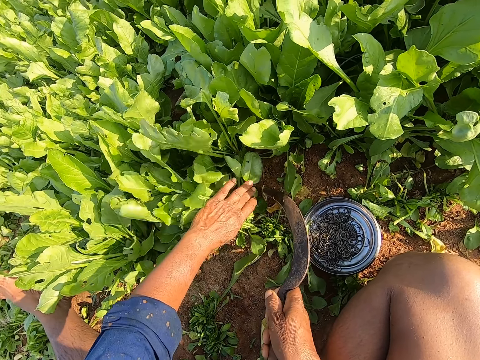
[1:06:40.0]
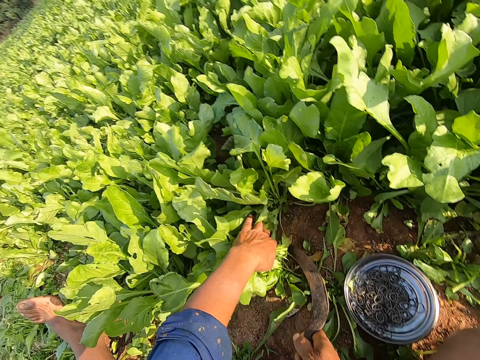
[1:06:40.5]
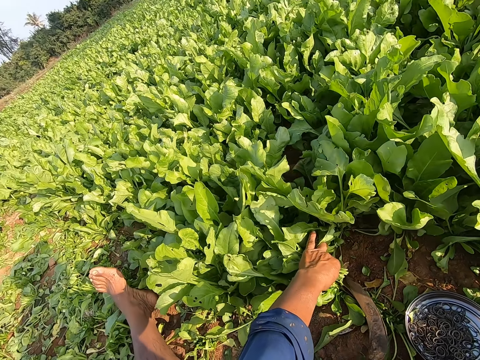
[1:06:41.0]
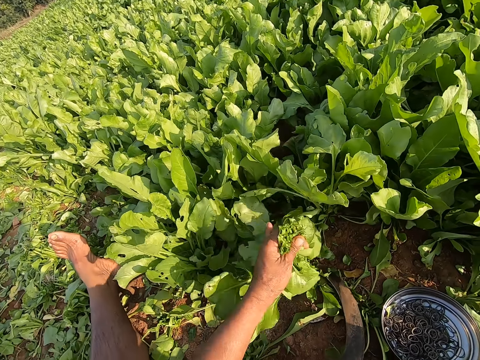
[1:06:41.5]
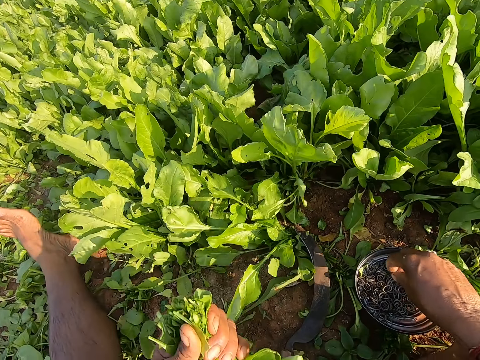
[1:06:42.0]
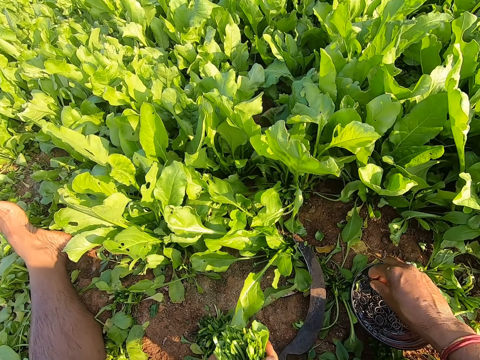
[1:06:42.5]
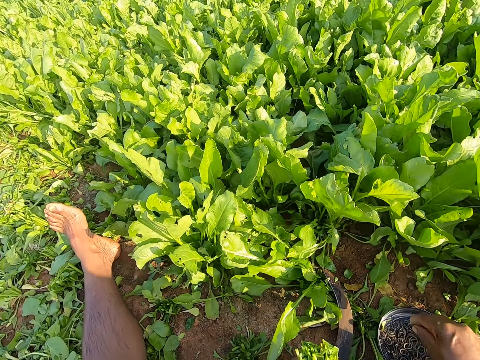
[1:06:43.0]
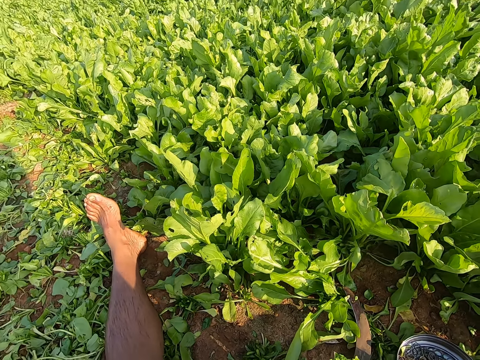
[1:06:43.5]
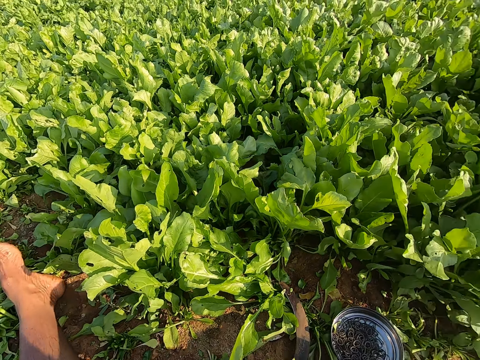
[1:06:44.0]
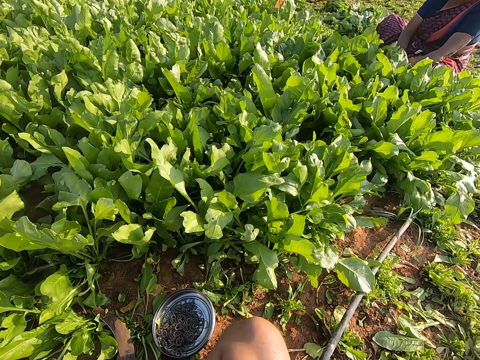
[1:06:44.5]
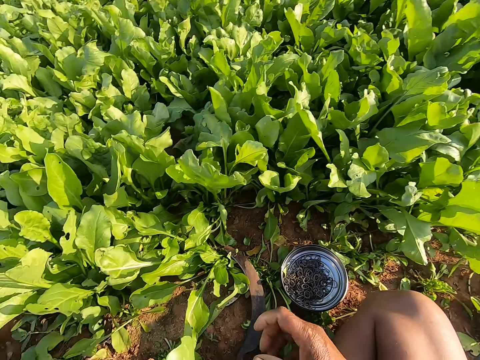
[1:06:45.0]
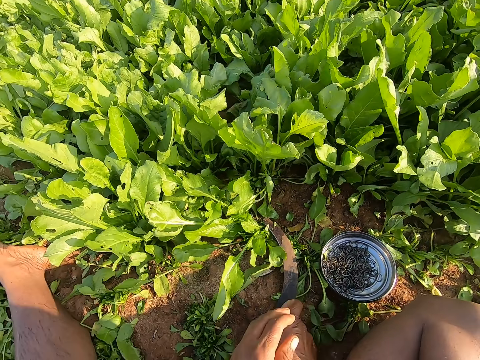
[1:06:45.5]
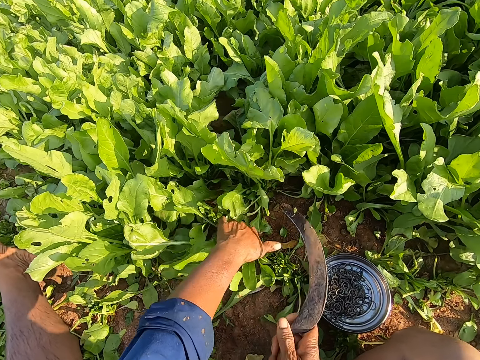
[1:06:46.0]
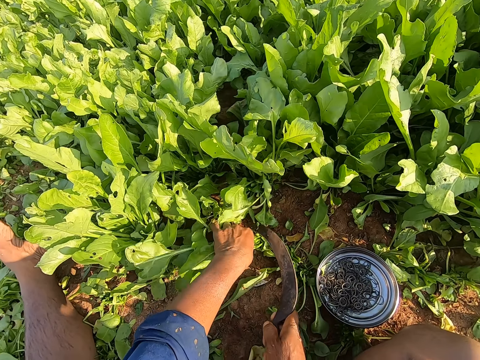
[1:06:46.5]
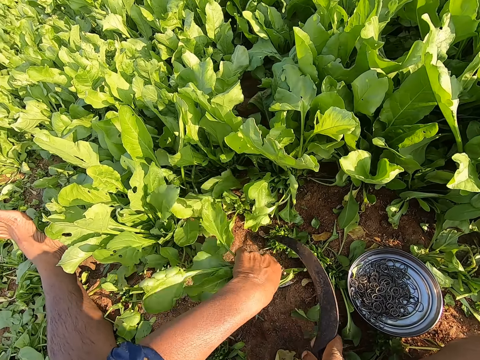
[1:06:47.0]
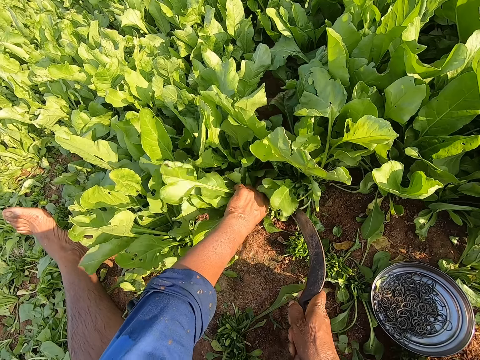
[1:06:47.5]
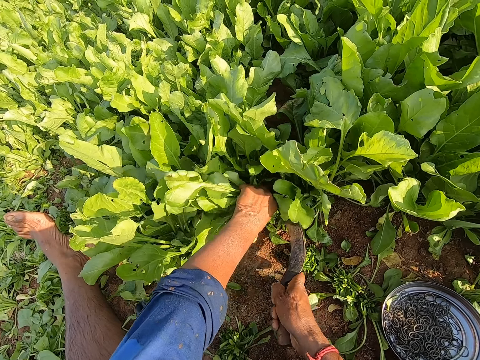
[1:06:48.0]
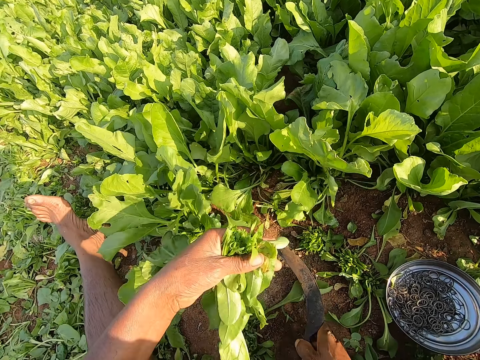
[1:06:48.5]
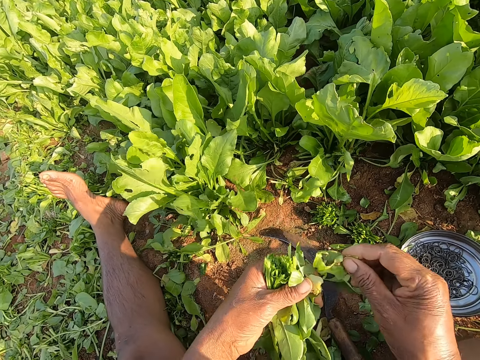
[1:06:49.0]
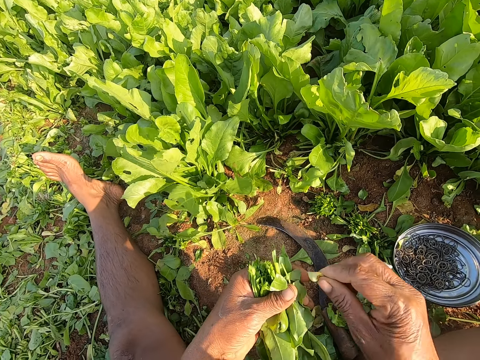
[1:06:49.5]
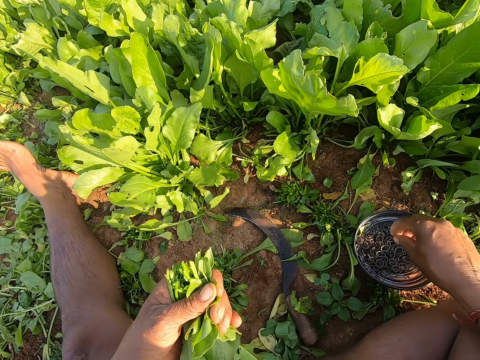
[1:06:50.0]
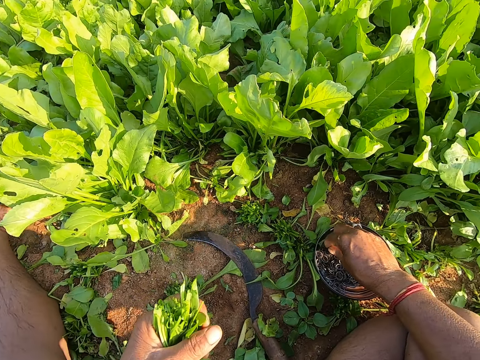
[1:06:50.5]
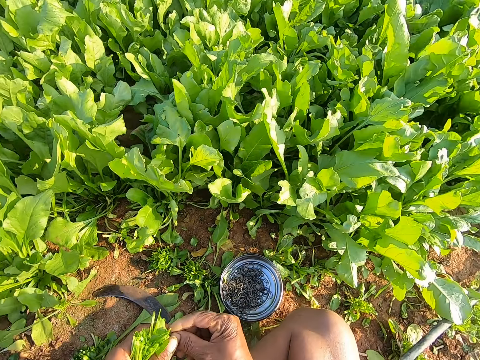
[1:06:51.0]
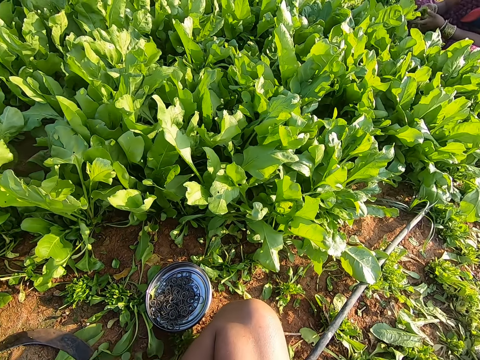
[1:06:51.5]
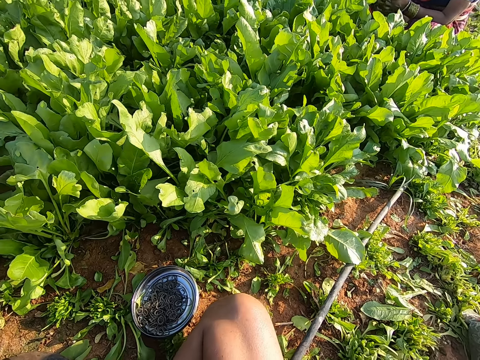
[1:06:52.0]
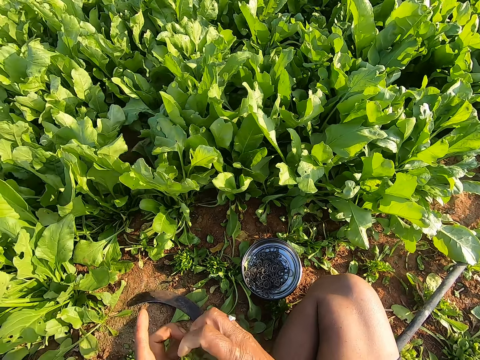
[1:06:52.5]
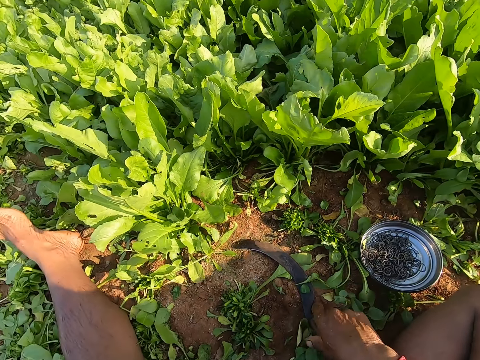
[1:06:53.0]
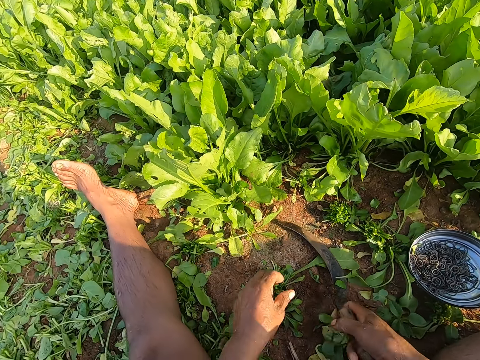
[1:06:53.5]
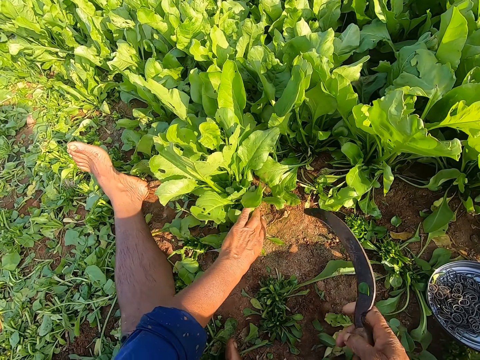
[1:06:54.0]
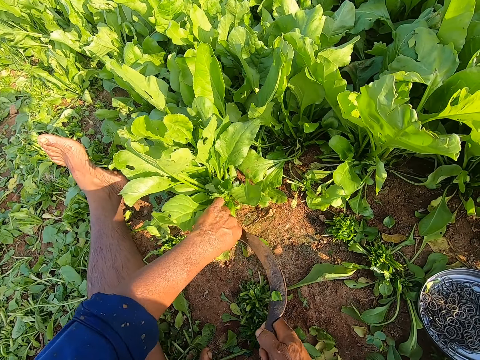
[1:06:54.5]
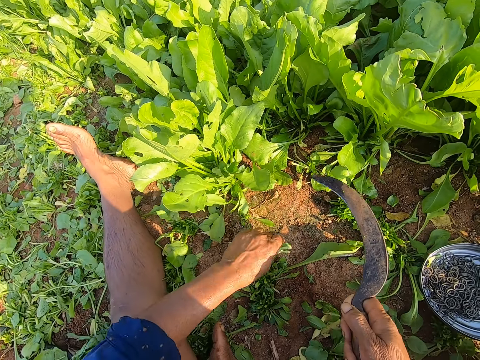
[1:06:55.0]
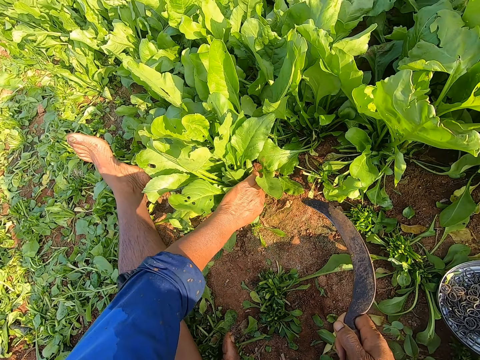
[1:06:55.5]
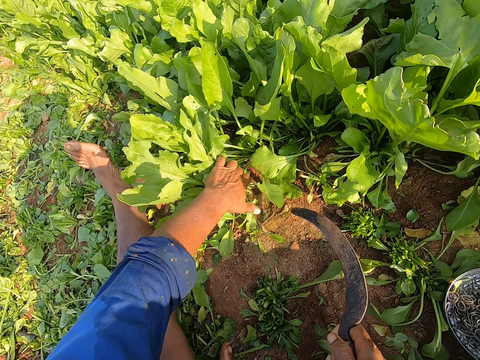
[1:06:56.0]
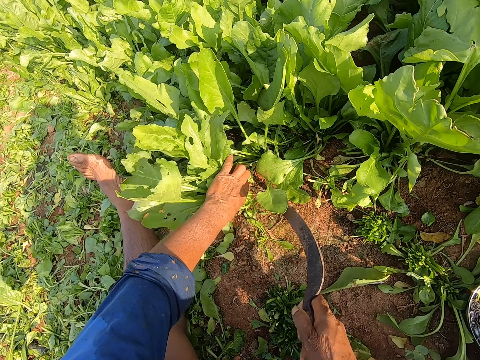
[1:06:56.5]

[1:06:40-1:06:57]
The camera wearer cuts the kales with the sickle. He holds a plant on the ground with his left hand. He cuts the plant on the ground with the sickle in his right hand. He interacts with a woman and another woman. He drops the sickle on the ground with his right hand. He takes a rubber band from the plate on the ground with his right hand. He ties the cut kales with the rubber band. He picks up the sickle from the ground with his right hand. He holds the plant on the ground with his left hand and cuts the plant on the ground with the sickle in his right hand. He holds the plant on the ground with his left hand and cuts the plant on the ground with the sickle in his right hand. He drops the sickle on the ground with his right hand. He takes a spoilt leaf from his left hand with his right hand. He drops the leaf on the ground with his right hand. He takes the leaf from his left hand with his right hand and drops the leaf on the ground with his right hand. He takes the rubber band from the plate on the ground with his right hand. He ties the plants in his left hand with the rubber band in his right hand. He holds the rubber band with both hands. He puts the cut kales on the ground. He picks up the sickle from the ground with his right hand. He holds the plant on the ground with his left hand and cuts the plant on the ground with the sickle in his right hand. He holds the plant on the ground with his left hand.

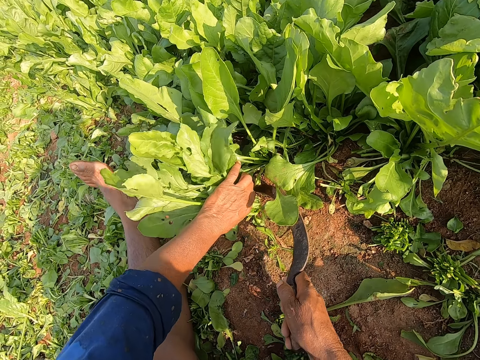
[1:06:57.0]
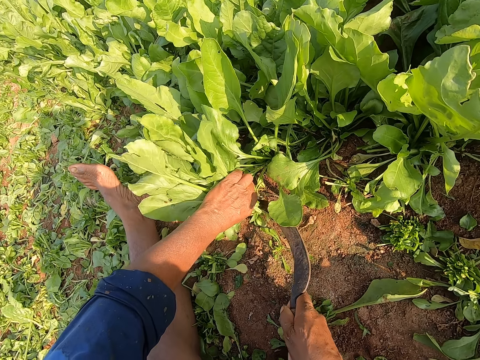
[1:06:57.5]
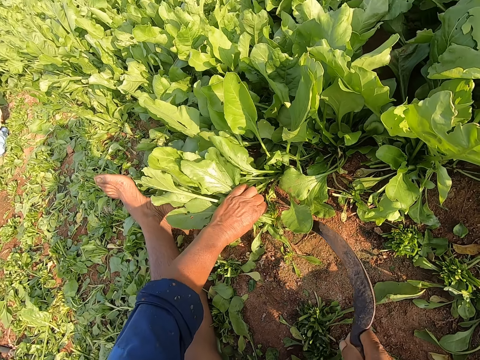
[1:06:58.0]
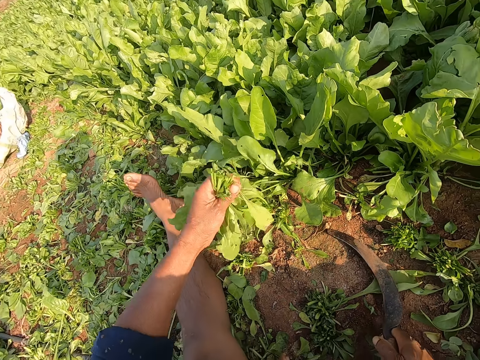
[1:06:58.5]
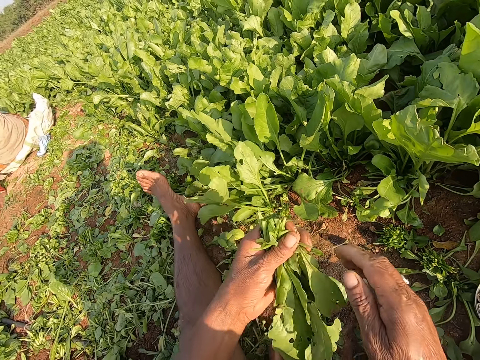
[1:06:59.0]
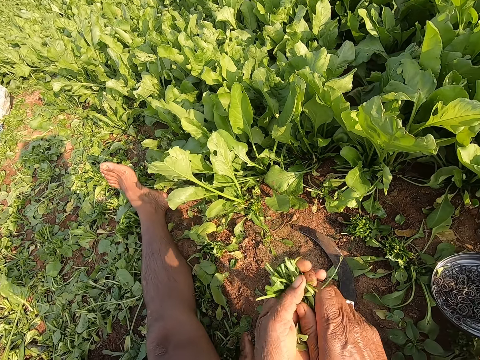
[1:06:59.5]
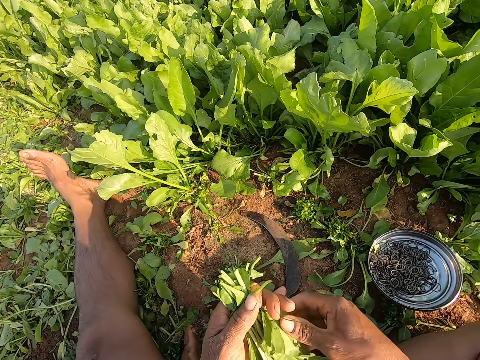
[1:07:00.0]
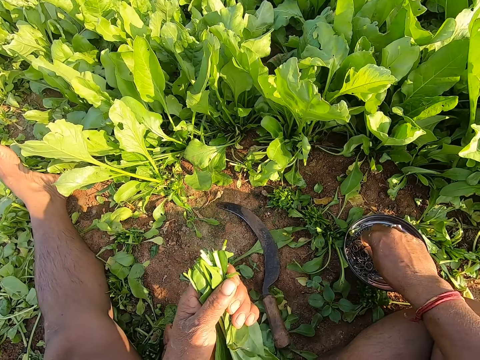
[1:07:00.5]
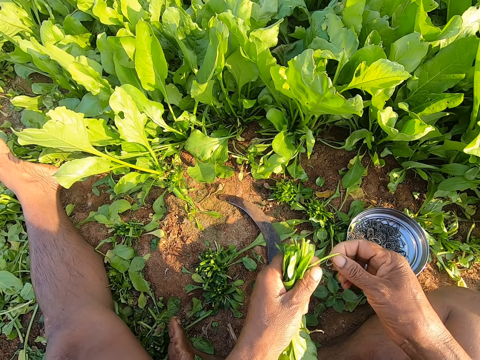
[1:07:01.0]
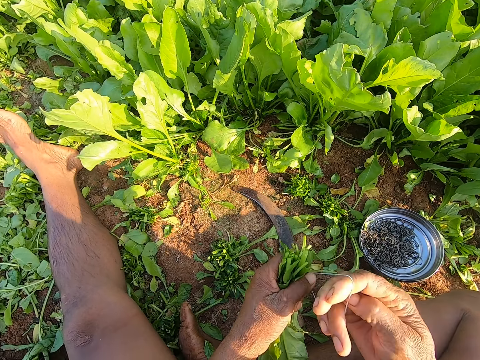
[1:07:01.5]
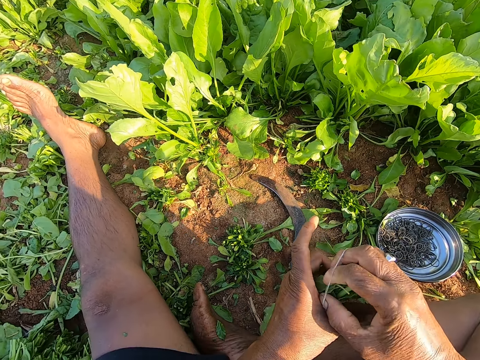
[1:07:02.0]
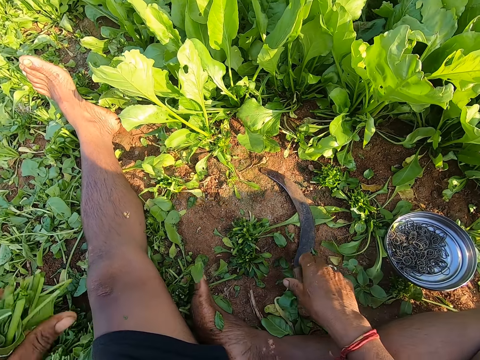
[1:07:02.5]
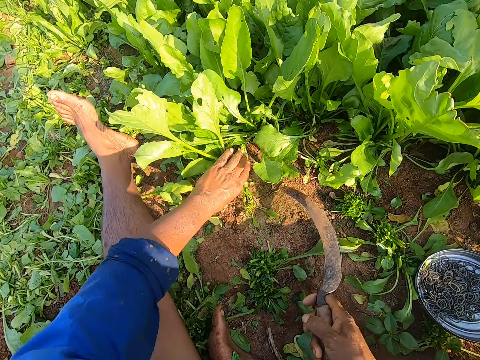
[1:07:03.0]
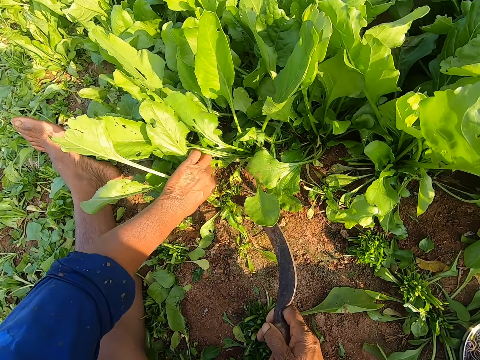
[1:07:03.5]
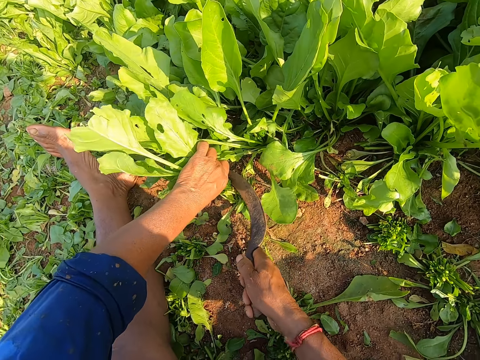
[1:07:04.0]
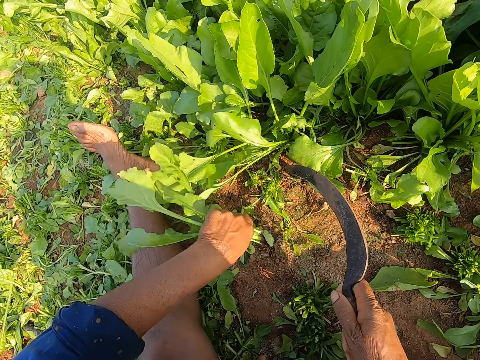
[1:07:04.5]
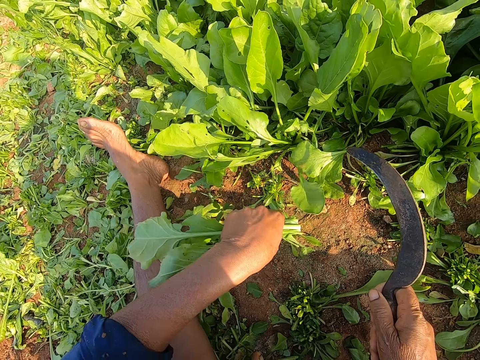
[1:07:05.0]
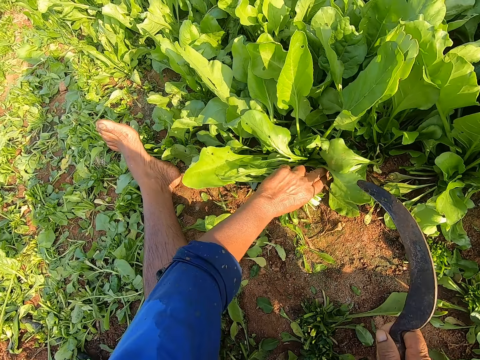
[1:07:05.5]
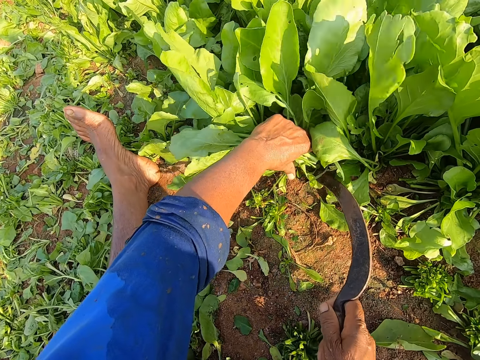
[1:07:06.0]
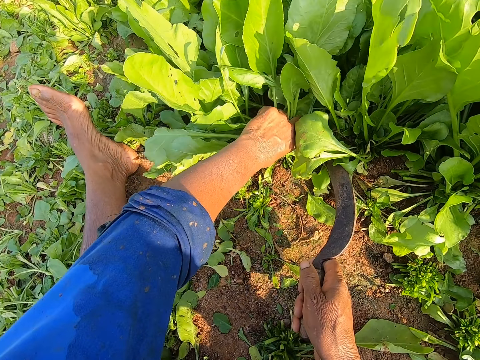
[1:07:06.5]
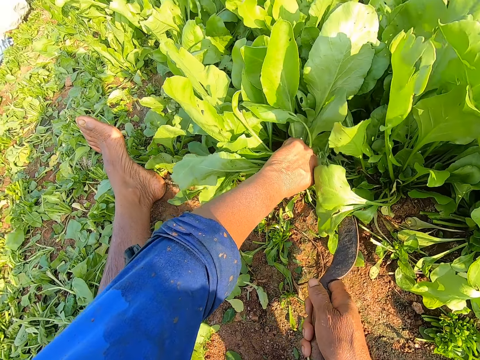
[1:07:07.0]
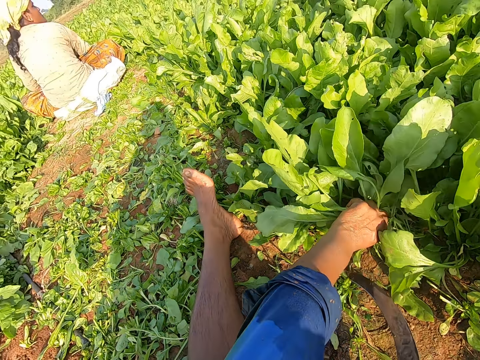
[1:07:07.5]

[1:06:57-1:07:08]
The camera wearer cuts the plant on the ground with the sickle in his right hand. He drops the sickle on the ground with his right hand. He holds the plants with both hands. He aligns the cut kales with both hands. He takes a rubber band from the plate on the ground with his right hand. He wears the rubber band on his right hand. He stretches the rubber band with both hands. He interacts with the woman and the other woman. He ties the plants in his left hand with the rubber band in his right hand. He drops the plants in his left hand on the ground. He picks up the sickle from the ground with his right hand. He holds a plant on the ground with his left hand. He cuts the plant on the ground with the sickle in his right hand. He holds the cut kales well. He holds the plant on the ground with his left hand. He cuts the plant on the ground with the sickle in his right hand.
